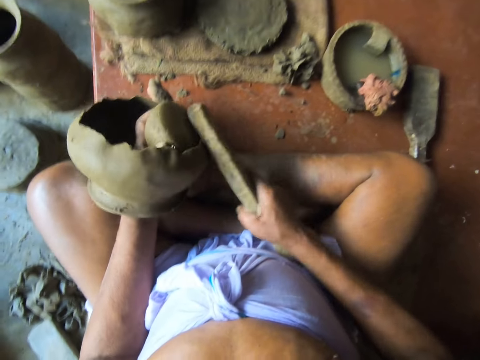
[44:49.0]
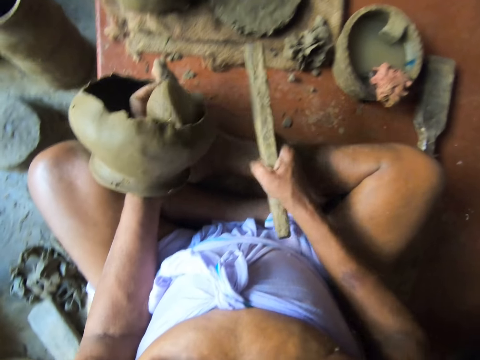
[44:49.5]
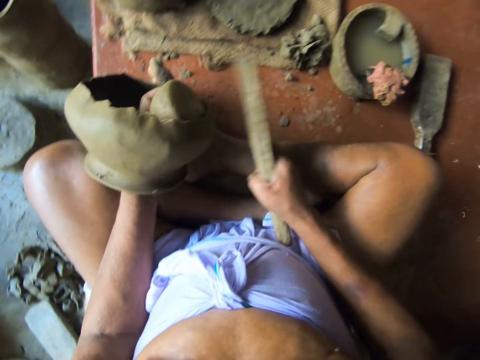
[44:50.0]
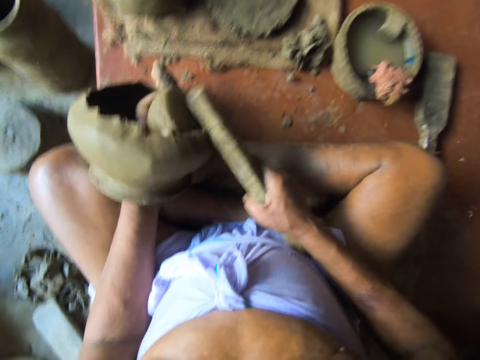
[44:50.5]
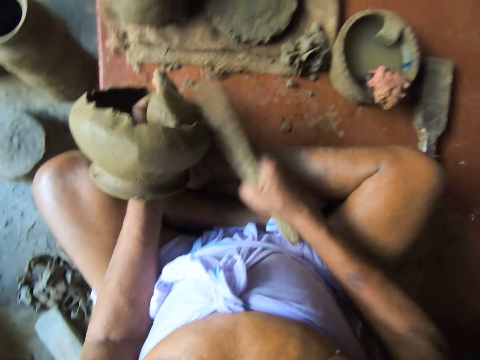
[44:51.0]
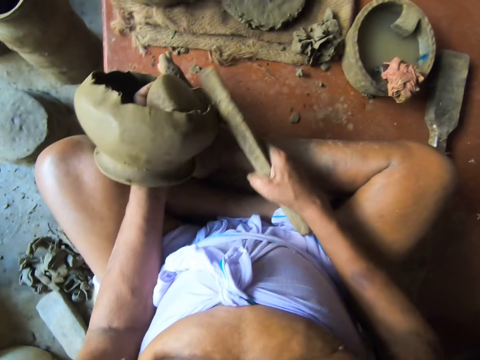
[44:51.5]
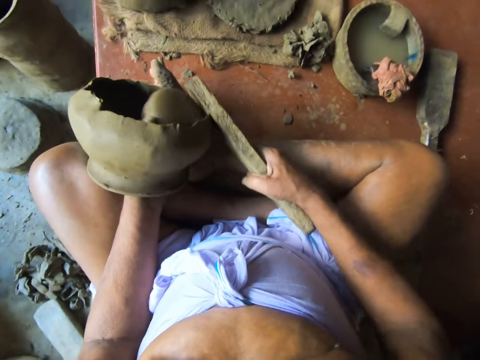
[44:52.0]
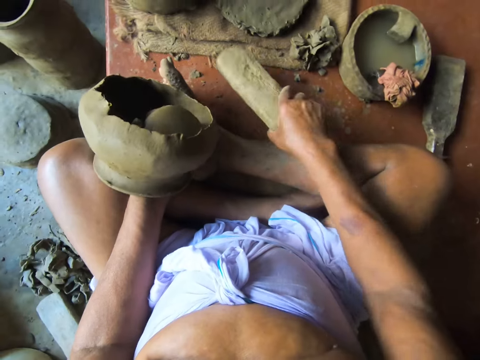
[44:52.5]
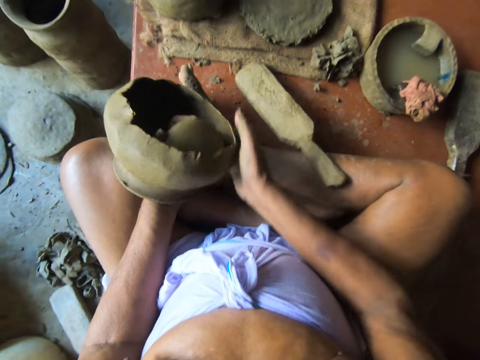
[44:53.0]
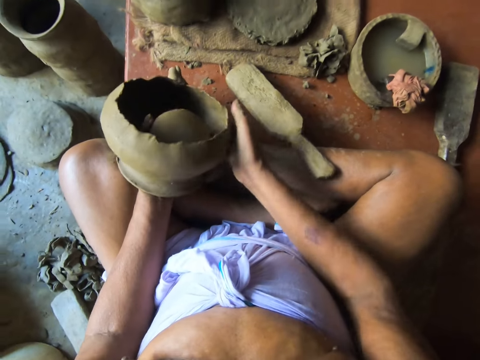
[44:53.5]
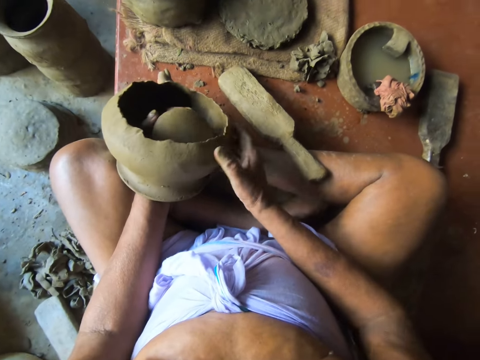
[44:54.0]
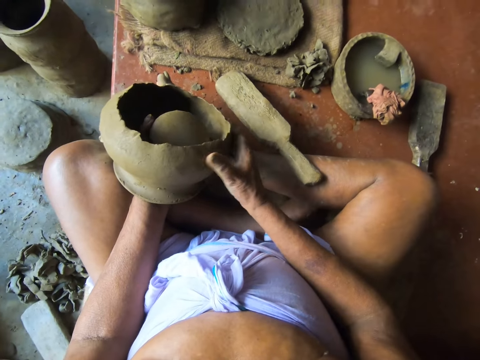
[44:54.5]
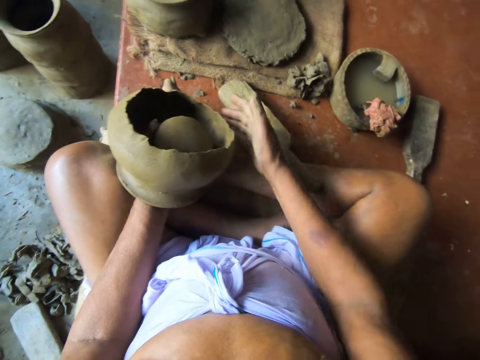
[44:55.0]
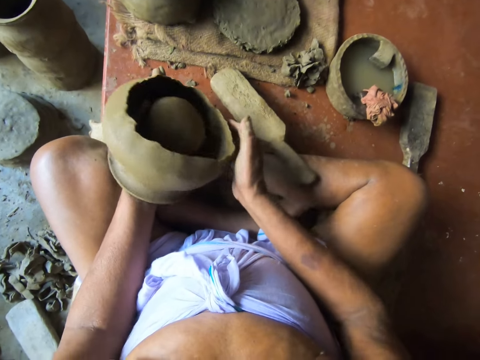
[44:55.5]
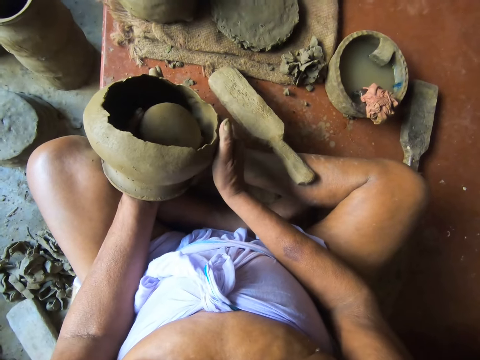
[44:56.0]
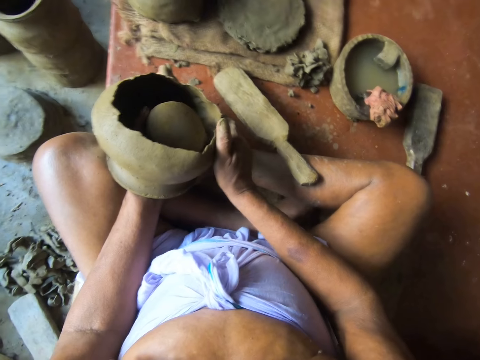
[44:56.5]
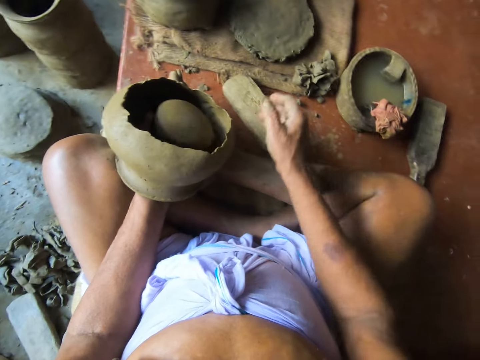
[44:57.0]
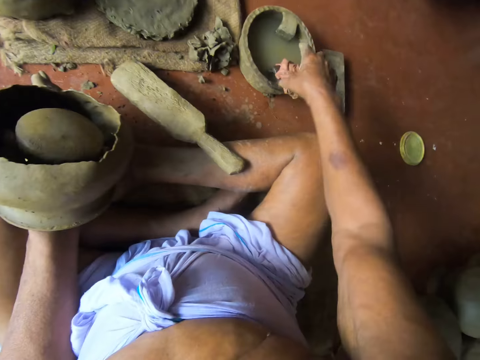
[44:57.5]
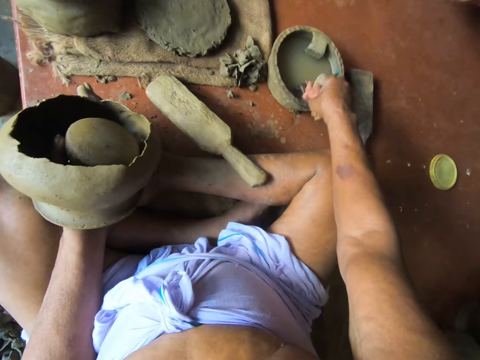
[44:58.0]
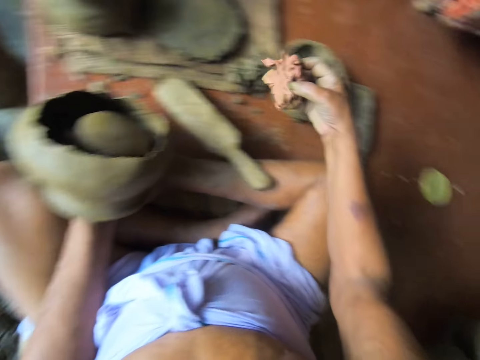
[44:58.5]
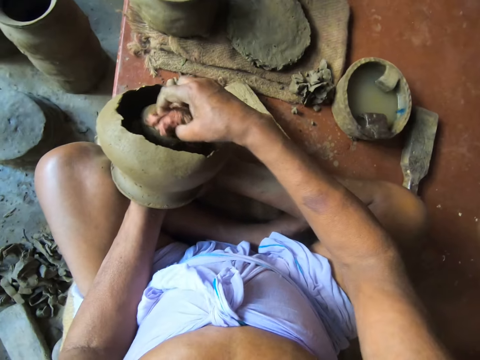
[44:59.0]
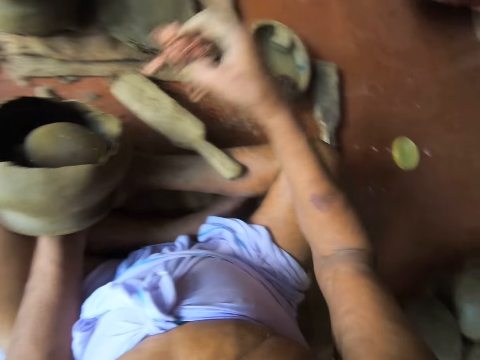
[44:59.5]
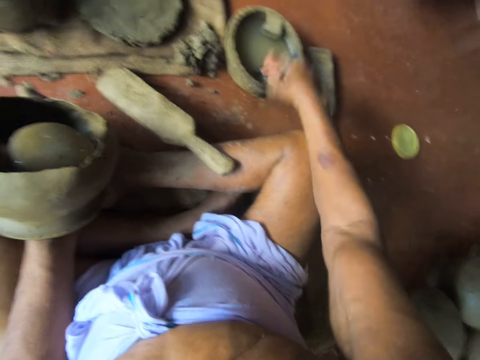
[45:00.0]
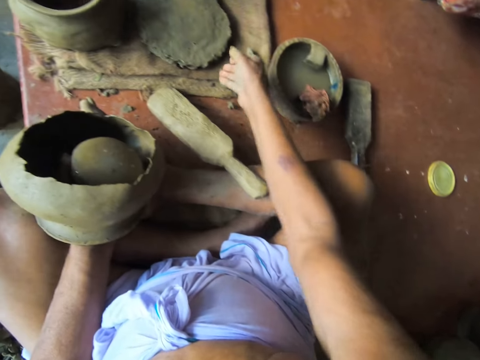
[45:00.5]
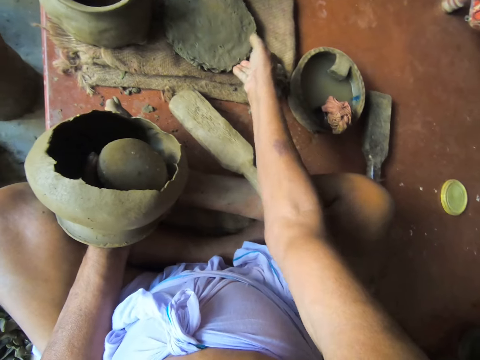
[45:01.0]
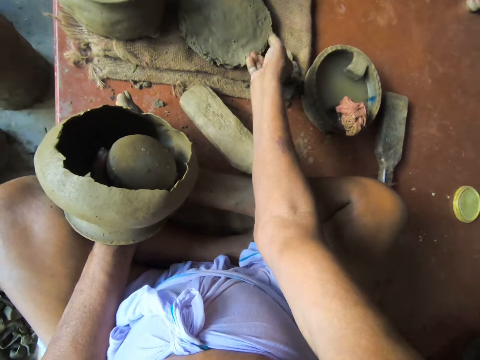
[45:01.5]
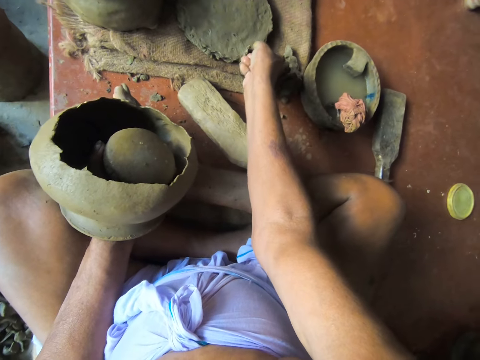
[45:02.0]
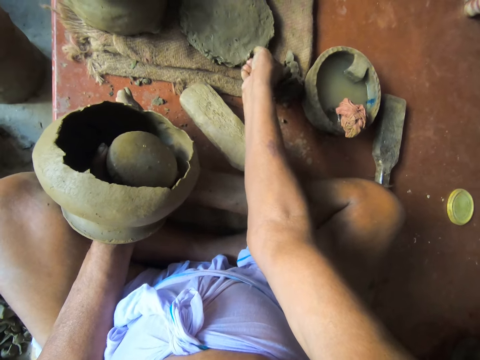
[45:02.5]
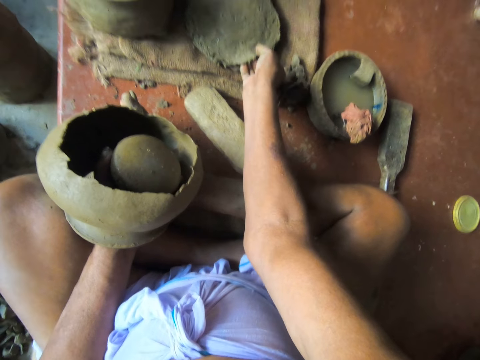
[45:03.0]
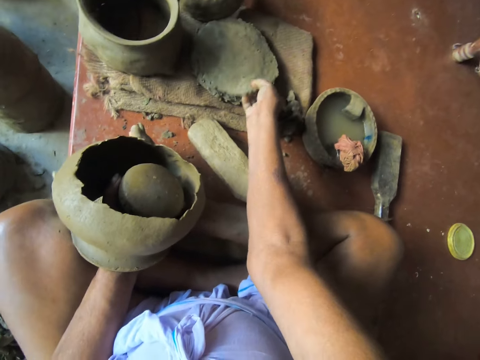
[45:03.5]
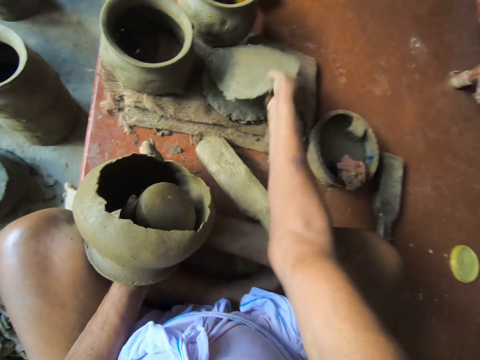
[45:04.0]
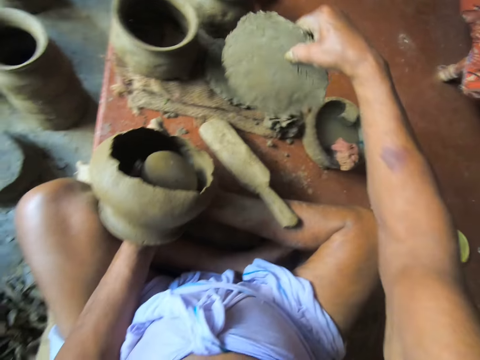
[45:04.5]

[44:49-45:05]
The camera wearer drops the pottery mud pad on the floor with his right hand. He picks the piece of cloth from the pot of water with his right hand. He smoothens the clay in his left hand with the piece of cloth in his right hand. He drops the piece of cloth in the pot of water with his right hand. He picks clay from the ground with his right hand.

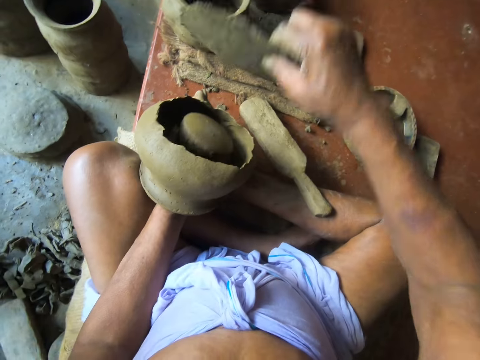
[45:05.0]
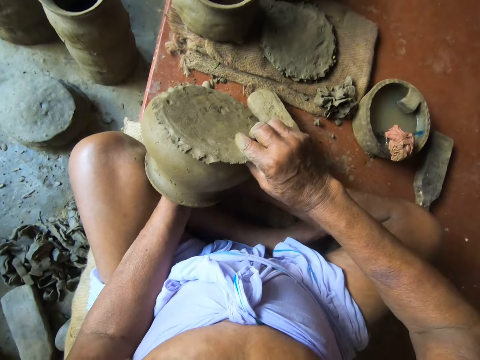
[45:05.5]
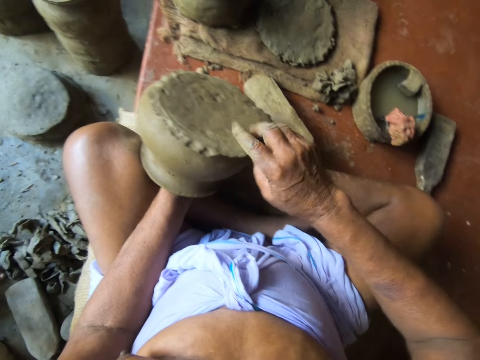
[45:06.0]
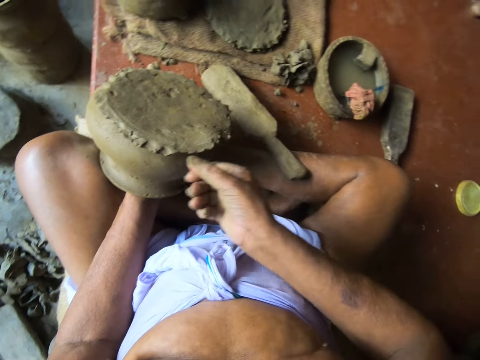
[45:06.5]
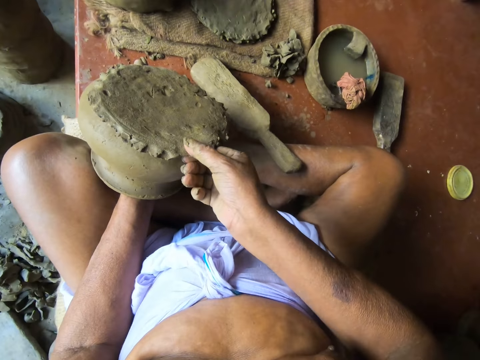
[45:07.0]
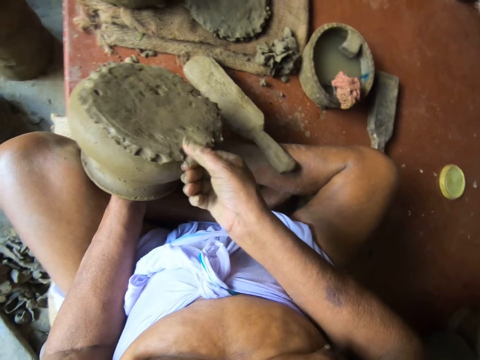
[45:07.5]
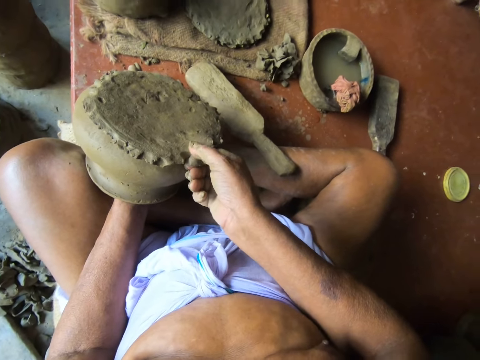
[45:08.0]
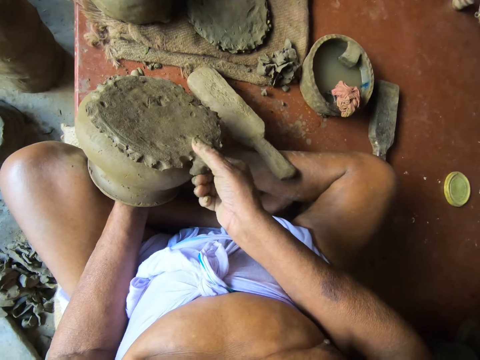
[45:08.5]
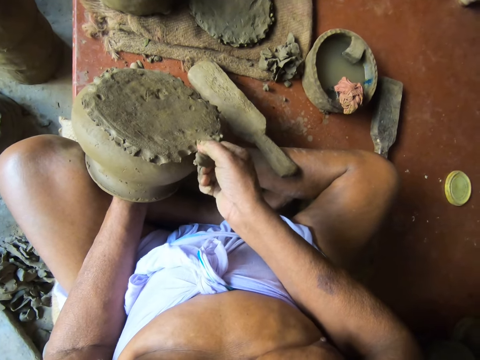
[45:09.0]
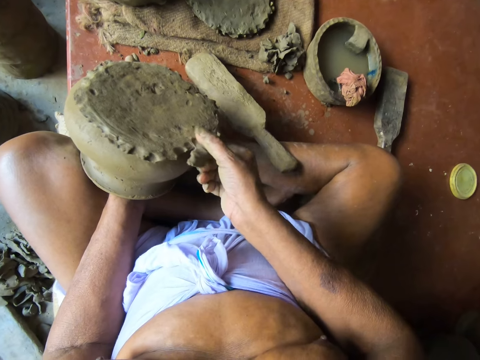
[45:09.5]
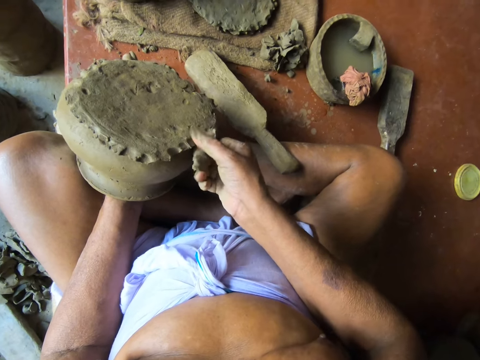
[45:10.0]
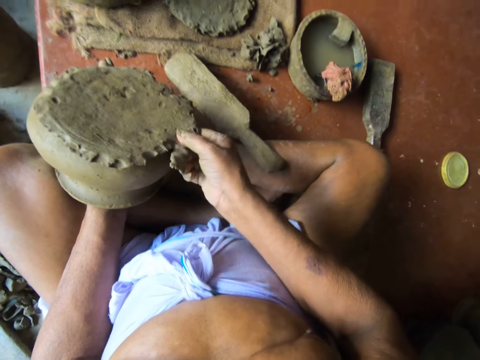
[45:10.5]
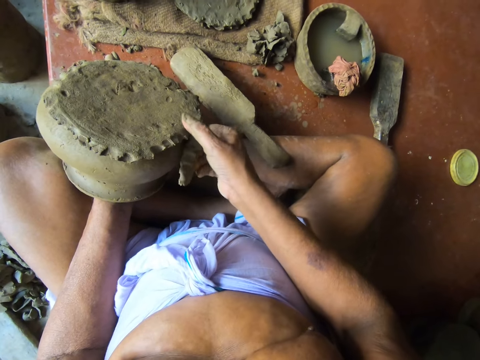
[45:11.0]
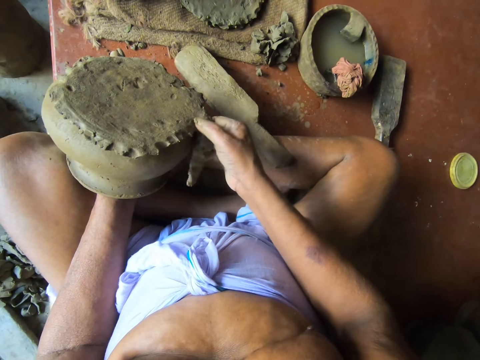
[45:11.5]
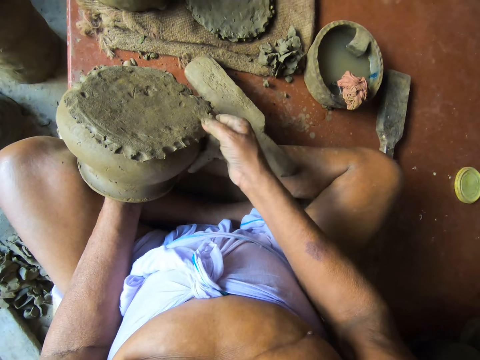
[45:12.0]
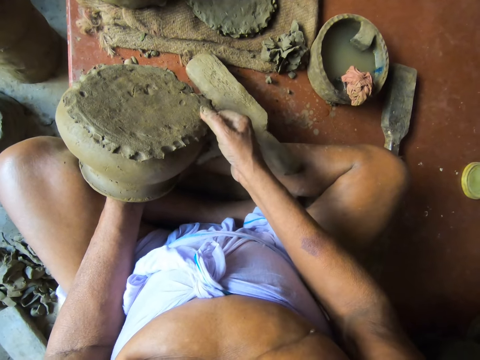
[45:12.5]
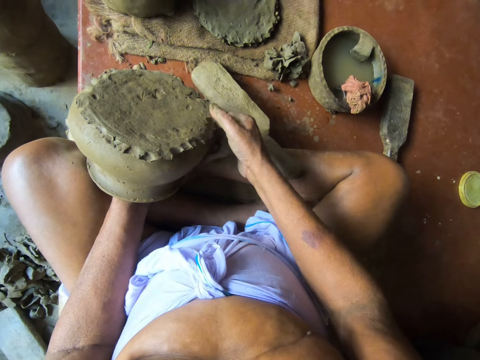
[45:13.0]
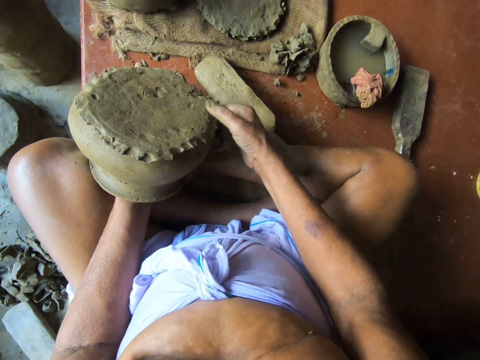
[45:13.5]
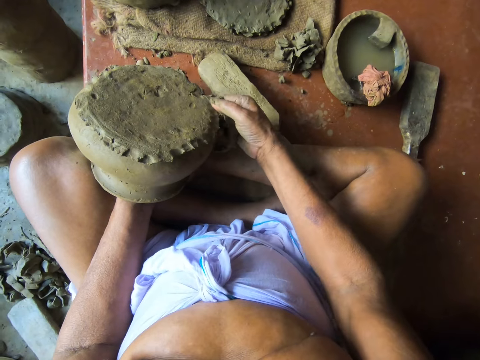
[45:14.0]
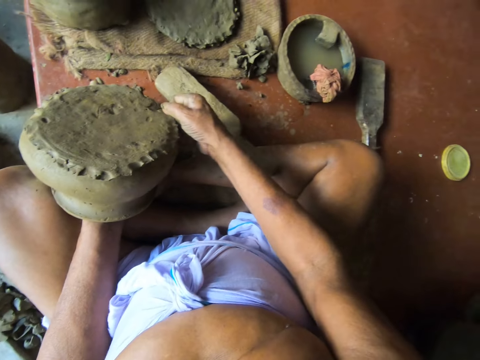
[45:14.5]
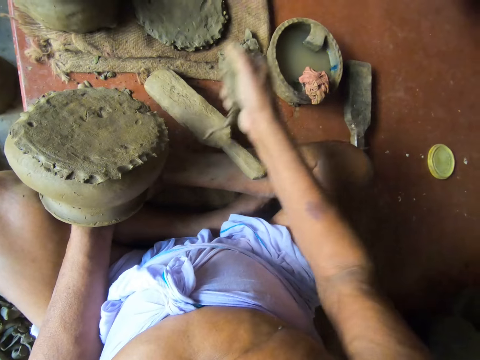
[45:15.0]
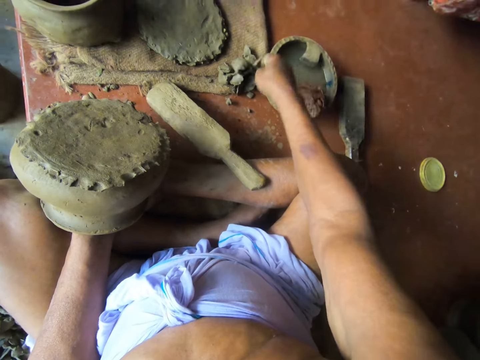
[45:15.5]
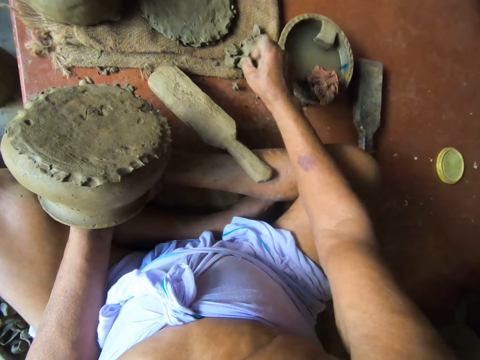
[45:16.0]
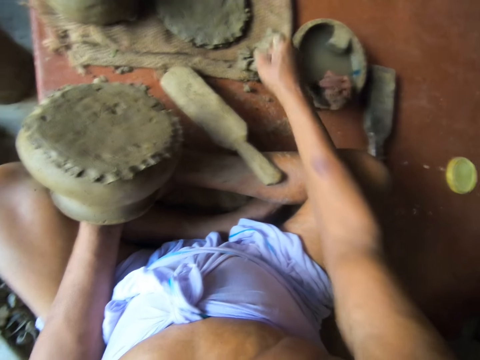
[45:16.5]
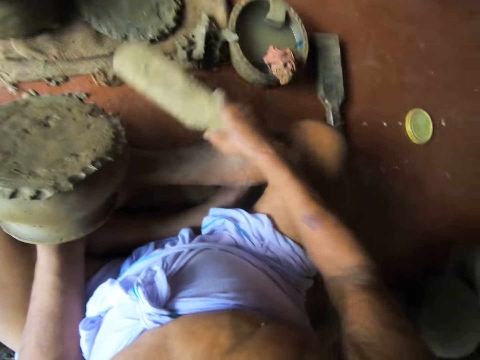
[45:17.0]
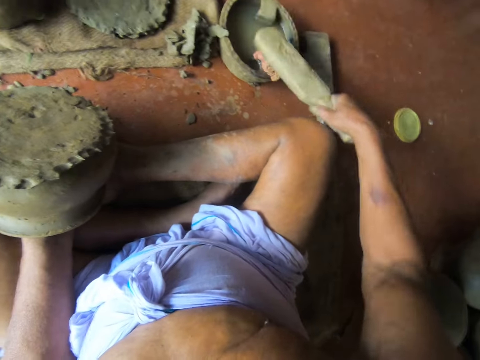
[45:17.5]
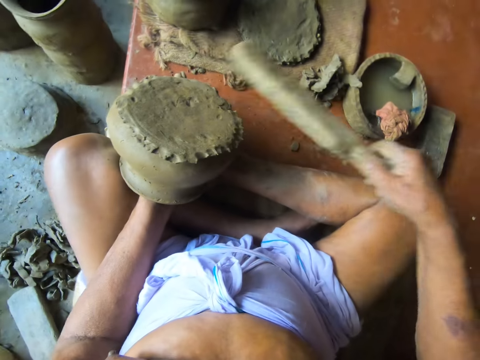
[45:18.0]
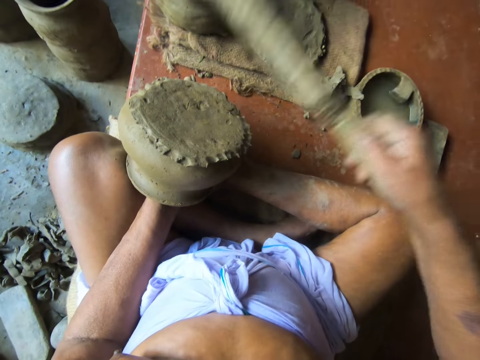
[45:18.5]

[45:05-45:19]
The camera wearer puts the clay in his right hand in the clay in his left hand. He removes the excess clay with his right hand. He drops pieces of clay on the floor with his right hand. He picks a clay paddle or stick from the floor with his right hand. He puts the stick on water. He touches the piece of cloth in the mortar with the clay paddle in his right hand.
